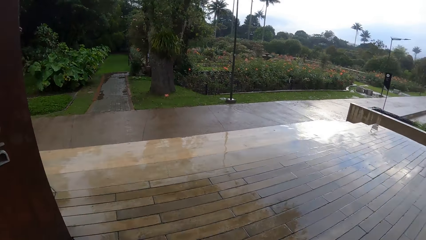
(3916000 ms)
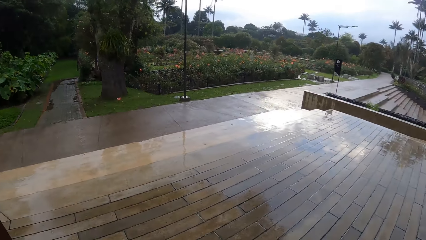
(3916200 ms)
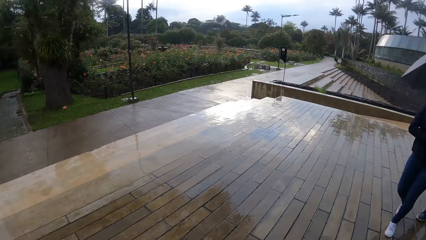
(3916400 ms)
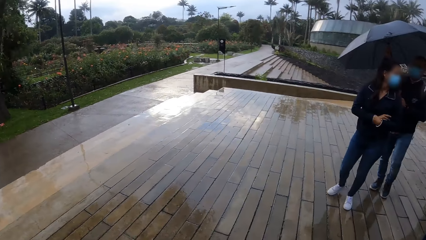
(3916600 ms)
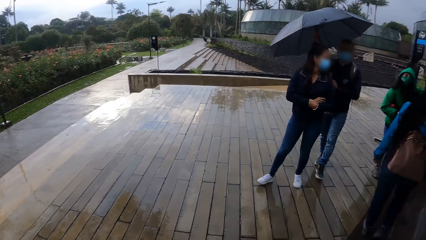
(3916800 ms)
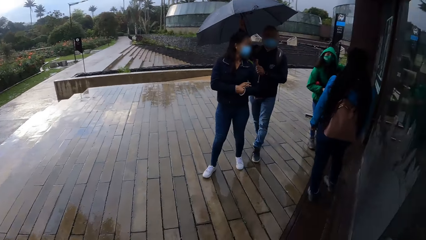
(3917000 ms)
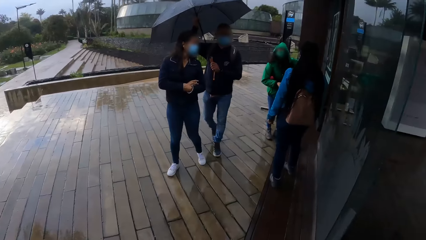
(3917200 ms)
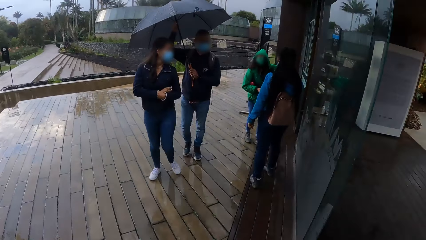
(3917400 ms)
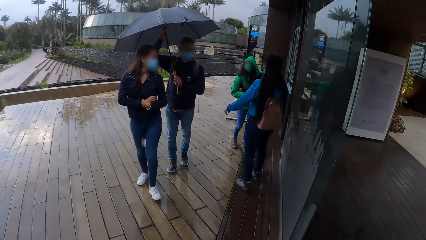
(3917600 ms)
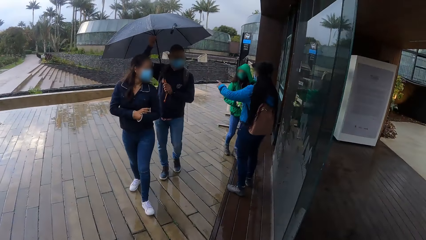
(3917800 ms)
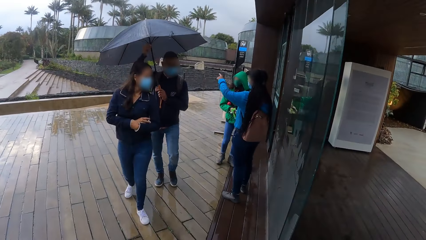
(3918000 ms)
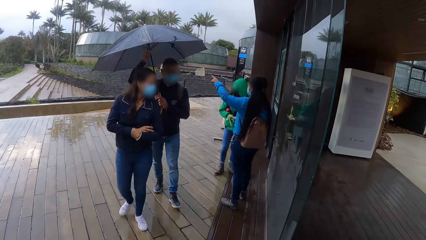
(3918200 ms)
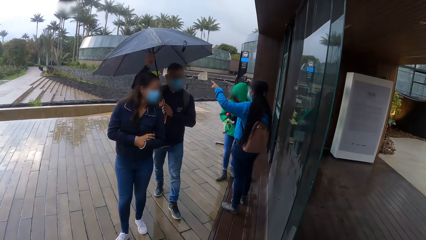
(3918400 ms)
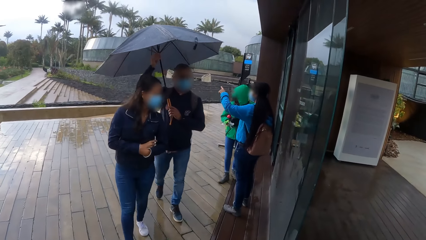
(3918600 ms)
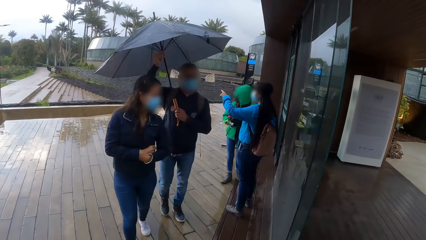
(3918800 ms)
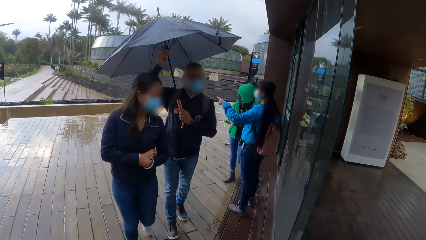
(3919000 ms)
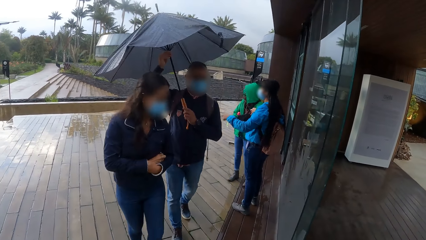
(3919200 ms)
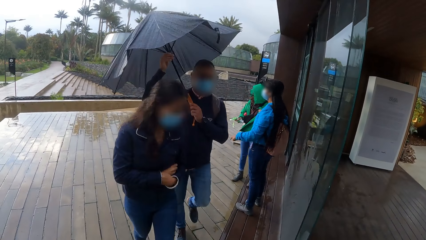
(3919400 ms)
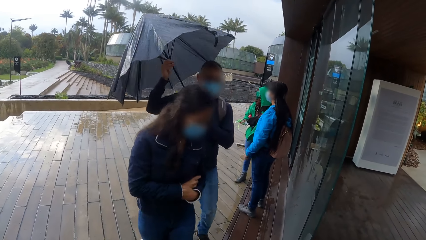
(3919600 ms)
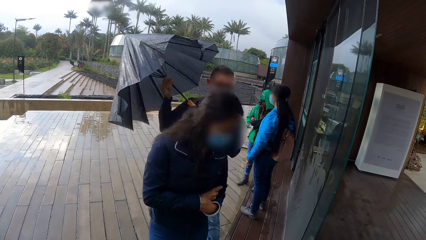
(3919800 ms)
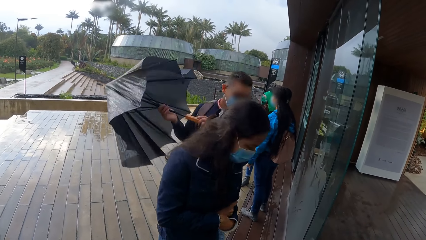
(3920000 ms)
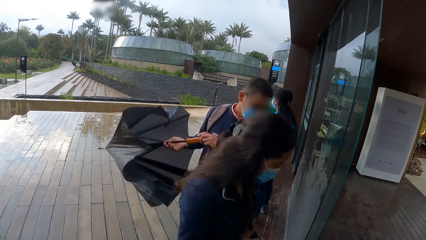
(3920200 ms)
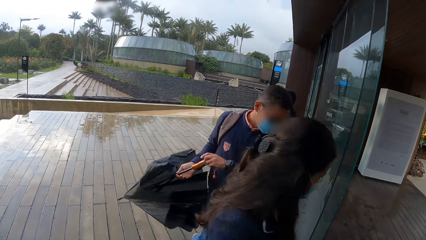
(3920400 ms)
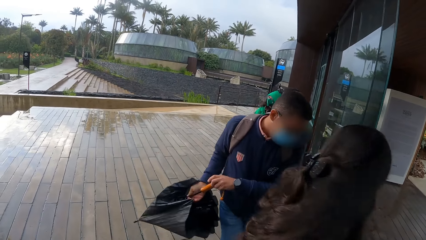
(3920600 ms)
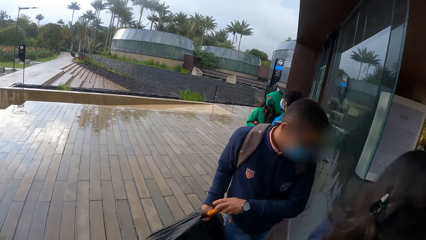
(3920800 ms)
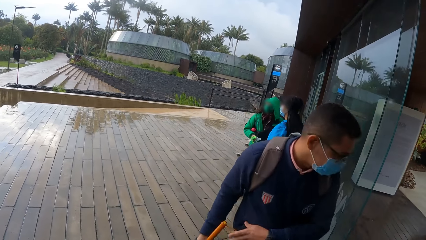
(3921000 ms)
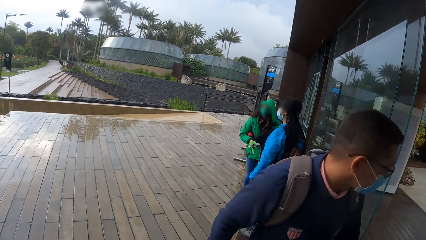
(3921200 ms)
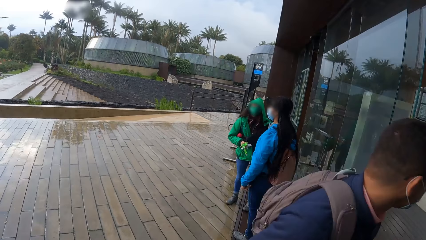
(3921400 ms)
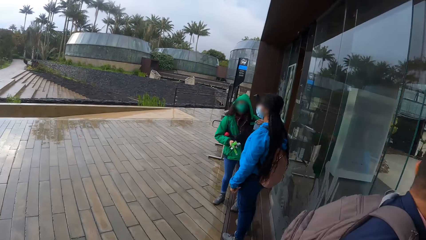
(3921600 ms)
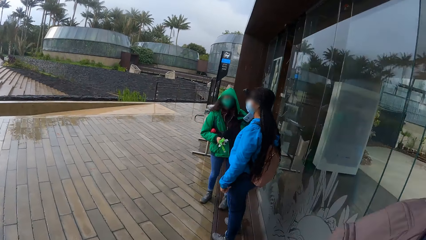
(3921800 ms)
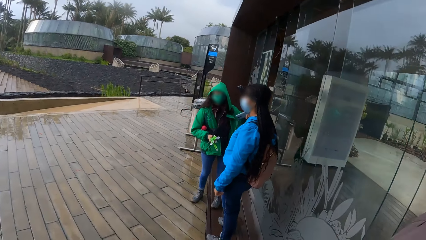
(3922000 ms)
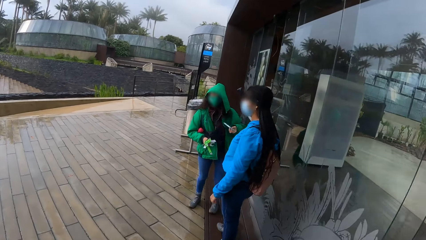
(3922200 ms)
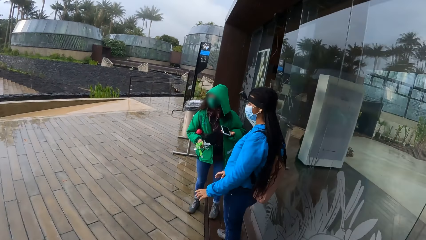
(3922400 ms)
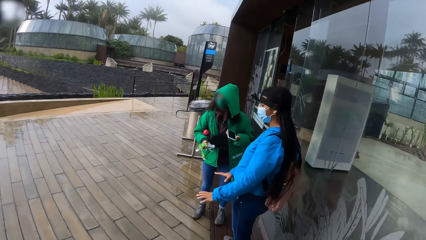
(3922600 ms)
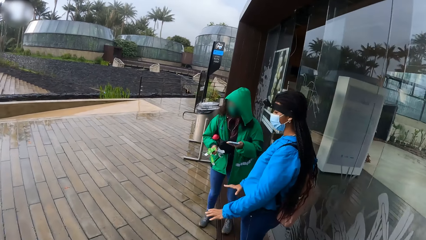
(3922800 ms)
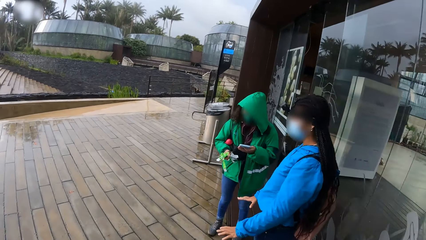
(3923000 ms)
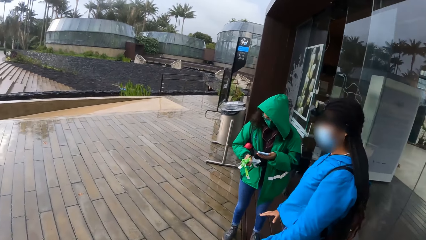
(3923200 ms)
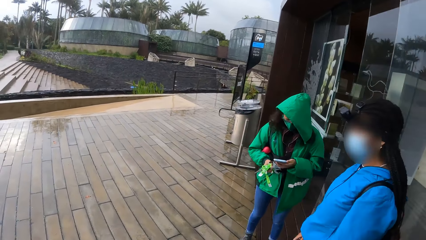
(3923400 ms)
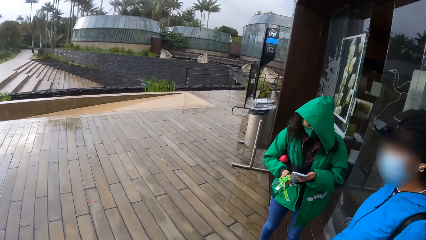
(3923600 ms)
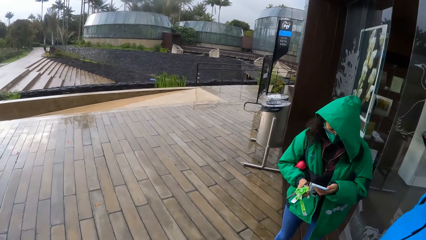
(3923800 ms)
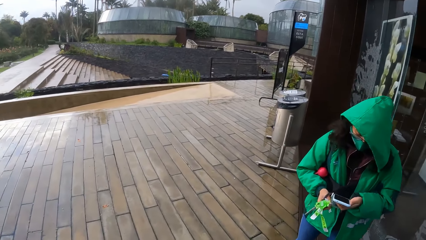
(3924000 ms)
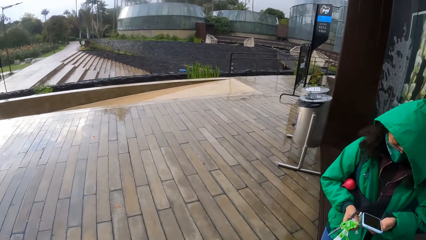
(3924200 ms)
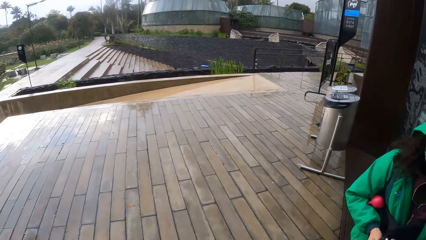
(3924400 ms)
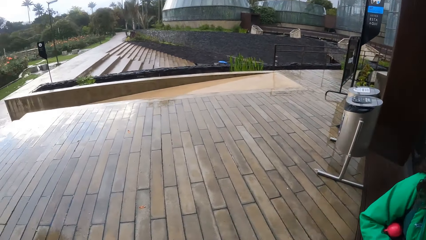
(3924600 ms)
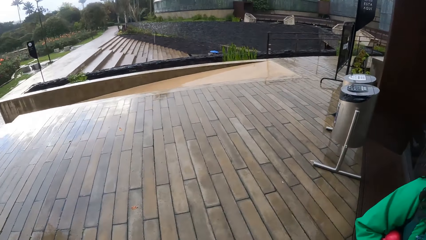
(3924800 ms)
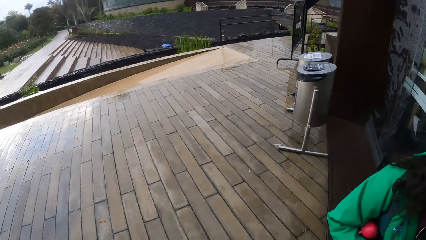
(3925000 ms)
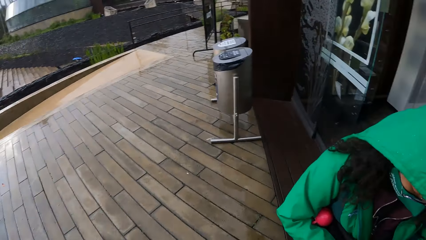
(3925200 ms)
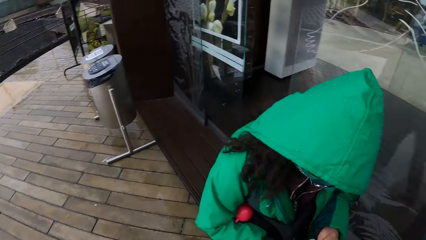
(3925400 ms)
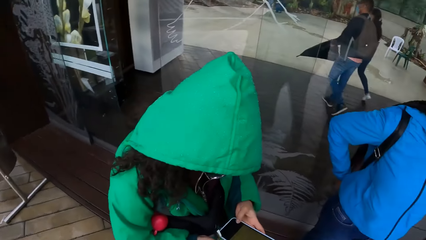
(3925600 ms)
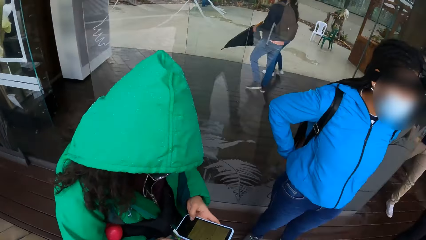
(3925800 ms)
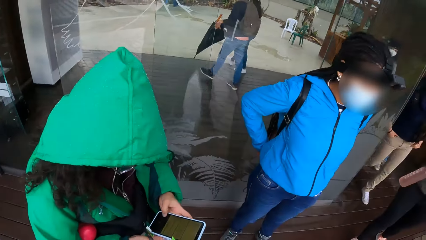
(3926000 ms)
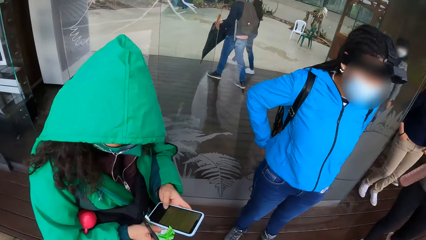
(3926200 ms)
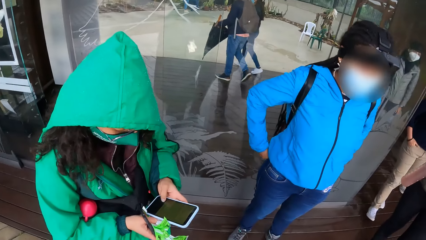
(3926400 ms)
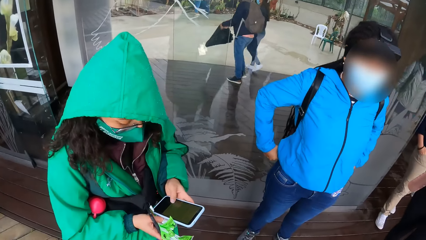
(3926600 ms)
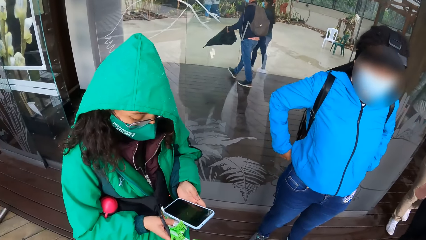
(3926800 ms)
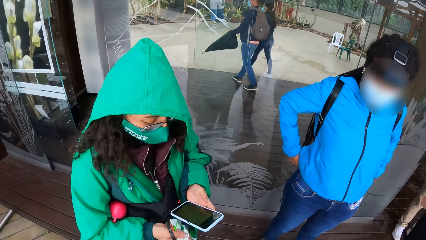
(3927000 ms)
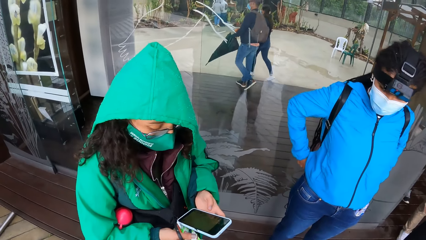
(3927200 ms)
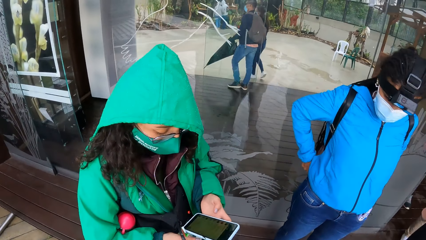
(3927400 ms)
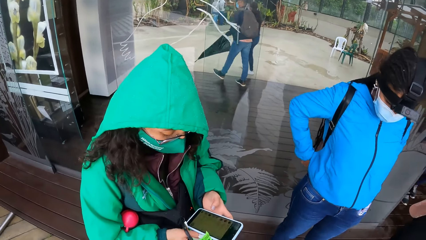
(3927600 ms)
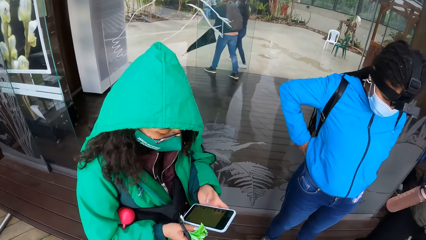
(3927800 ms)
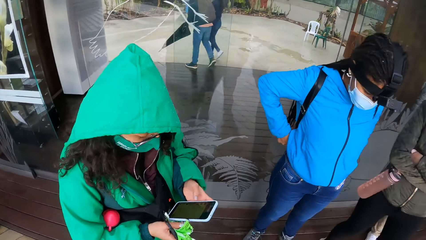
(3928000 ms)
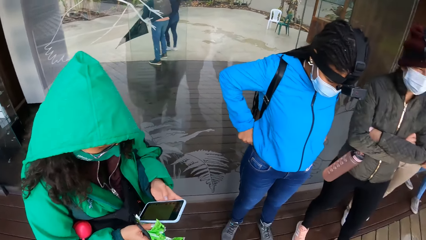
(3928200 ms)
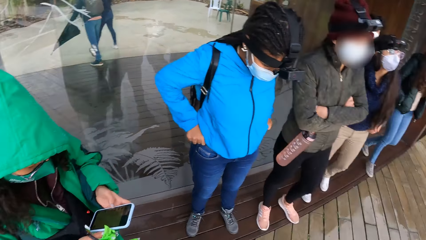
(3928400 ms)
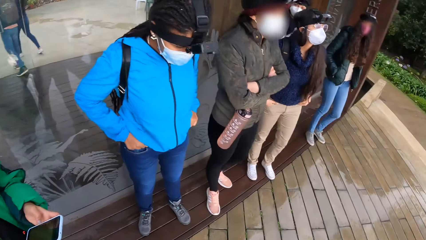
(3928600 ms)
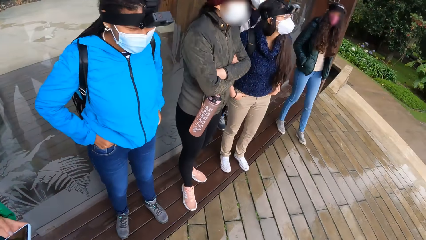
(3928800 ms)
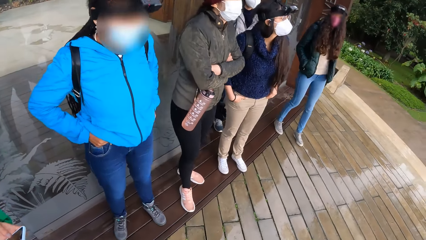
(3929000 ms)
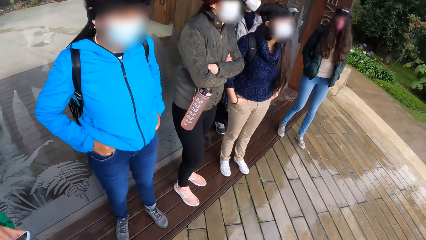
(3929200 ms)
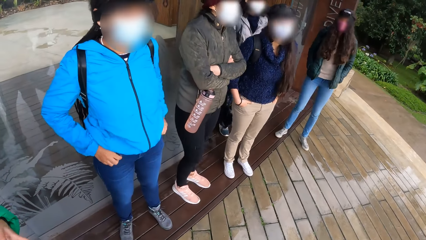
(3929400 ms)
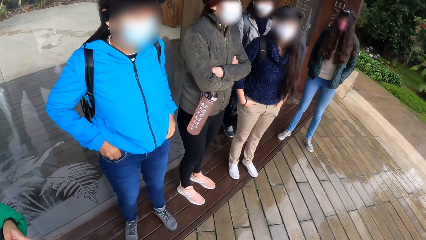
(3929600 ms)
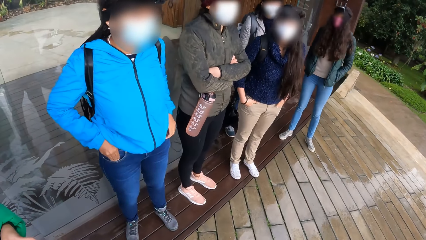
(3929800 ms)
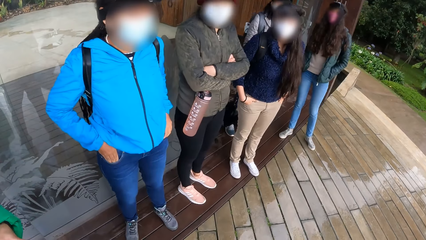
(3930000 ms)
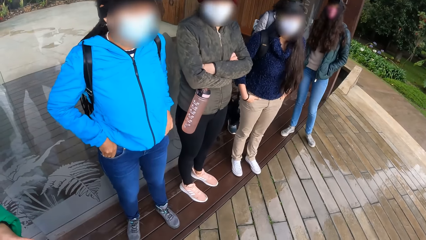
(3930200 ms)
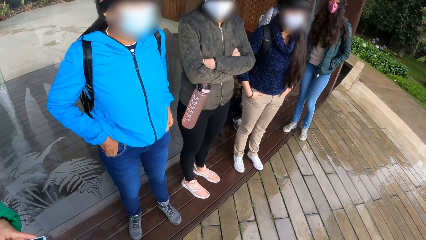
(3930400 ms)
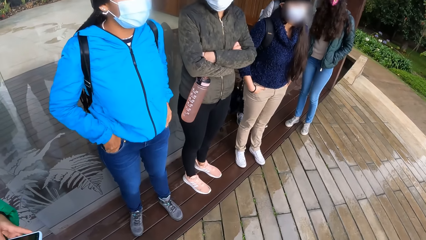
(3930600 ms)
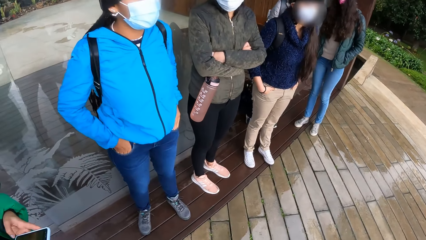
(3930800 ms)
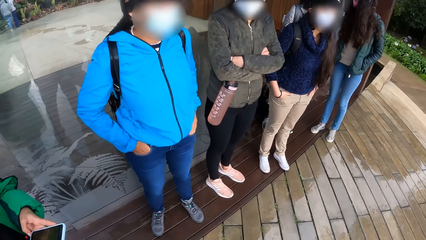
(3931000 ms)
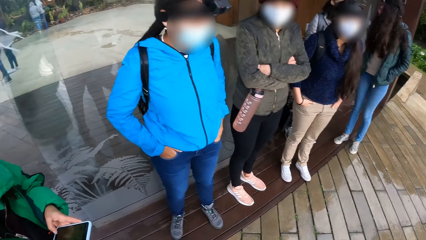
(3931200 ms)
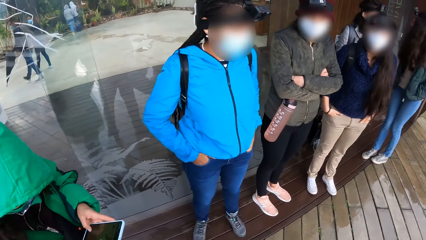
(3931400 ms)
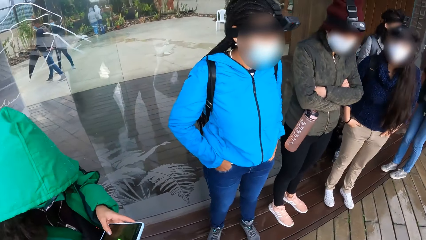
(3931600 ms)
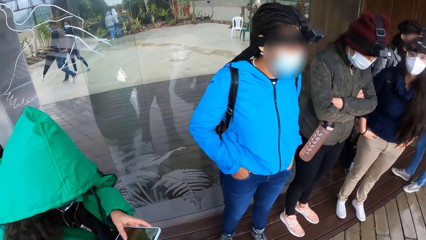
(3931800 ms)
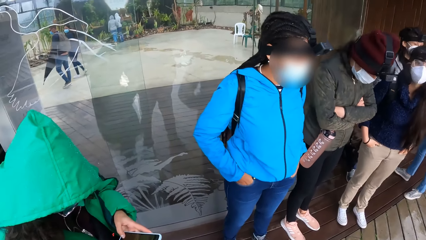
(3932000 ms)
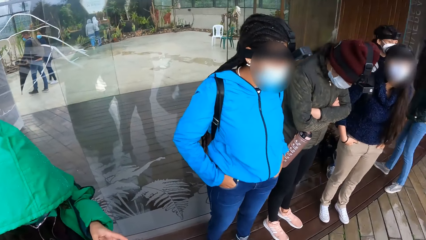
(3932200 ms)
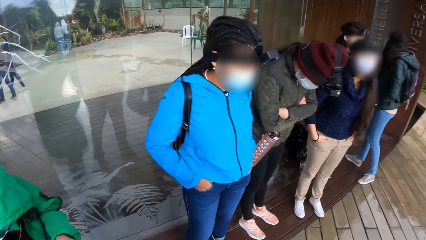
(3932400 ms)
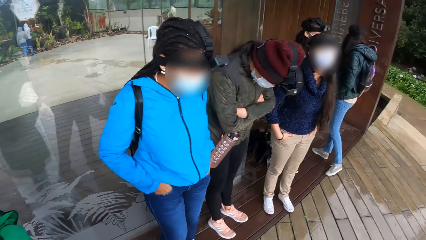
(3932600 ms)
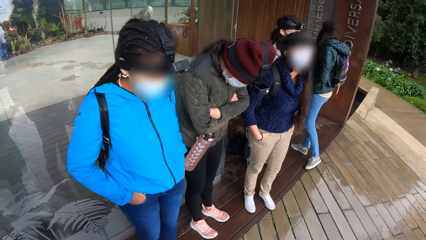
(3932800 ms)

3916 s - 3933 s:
A woman interacts with another woman. A woman moves around with a man. The man closes an umbrella with both hands. A third woman walks past the camera wearer into the building. The man walks past the camera wearer into the building. The second woman adjusts a phone in her left hand. The camera wearer walks around. The second woman uses her phone. The second woman holds the phone in both hands. The camera wearer moves around. The second woman operates the phone with her left hand. Four other women each walk out of the building. The camera wearer looks around. The second woman scrolls the phone.
